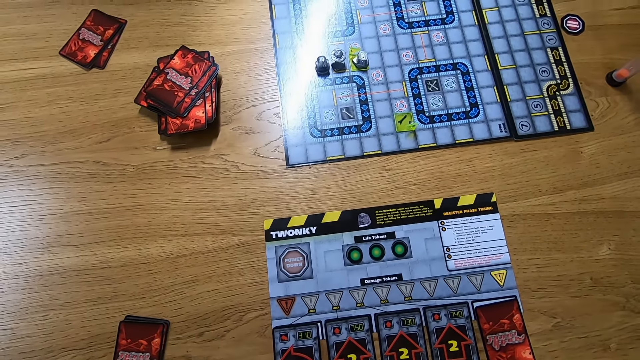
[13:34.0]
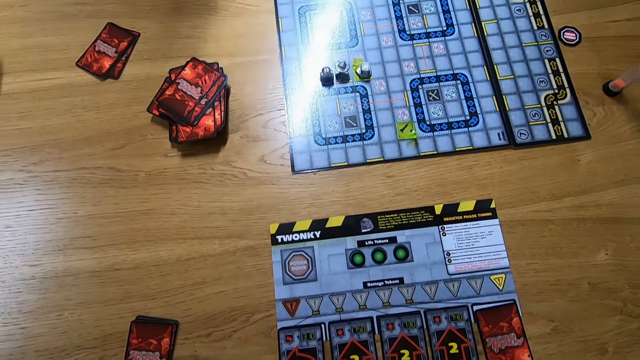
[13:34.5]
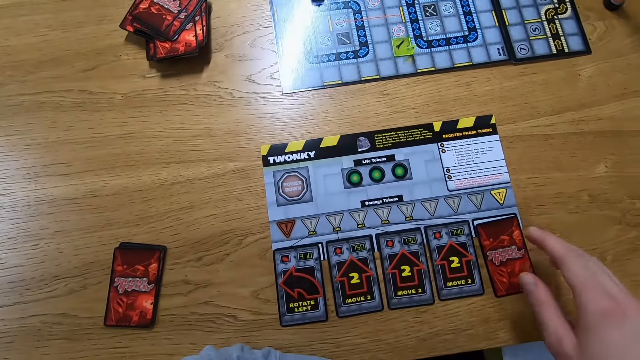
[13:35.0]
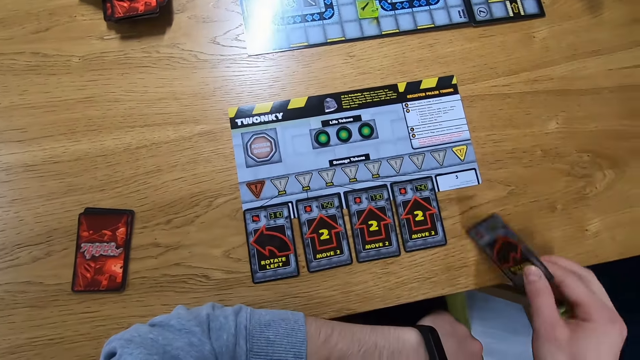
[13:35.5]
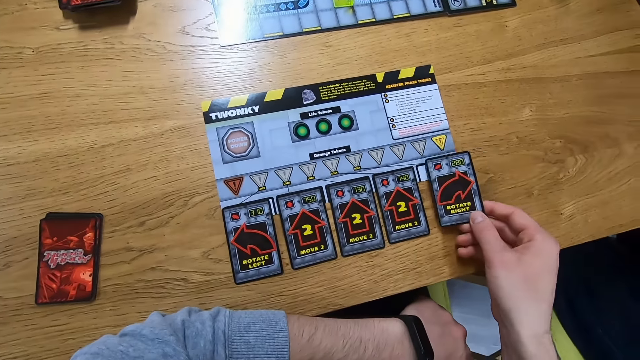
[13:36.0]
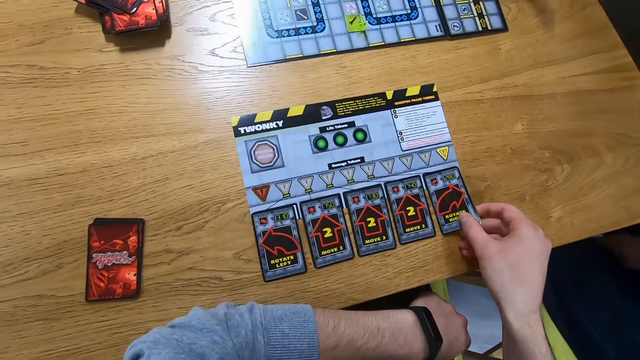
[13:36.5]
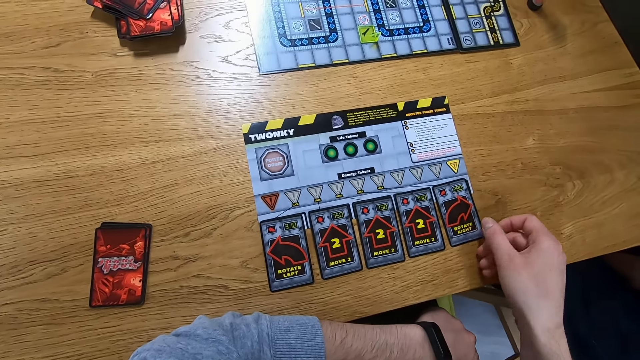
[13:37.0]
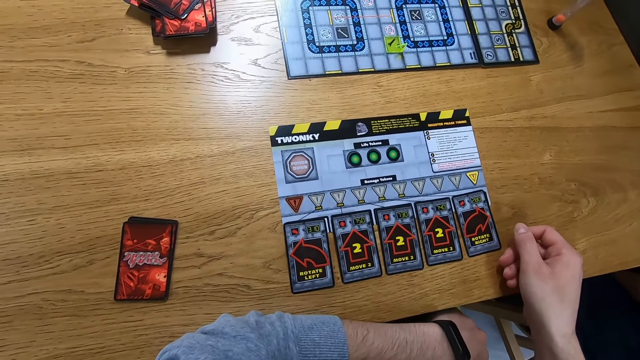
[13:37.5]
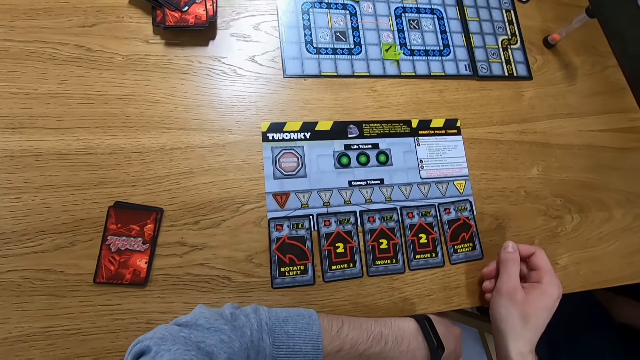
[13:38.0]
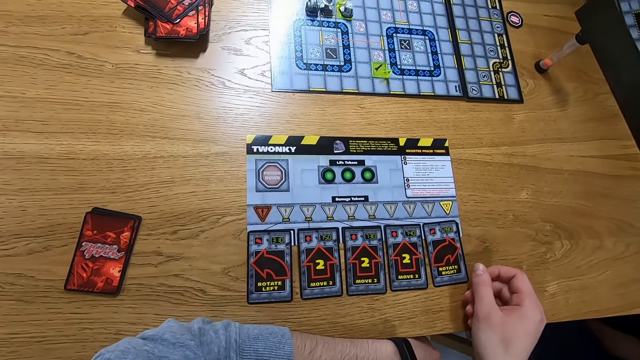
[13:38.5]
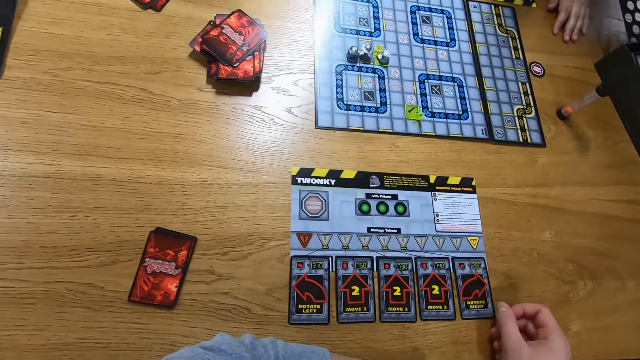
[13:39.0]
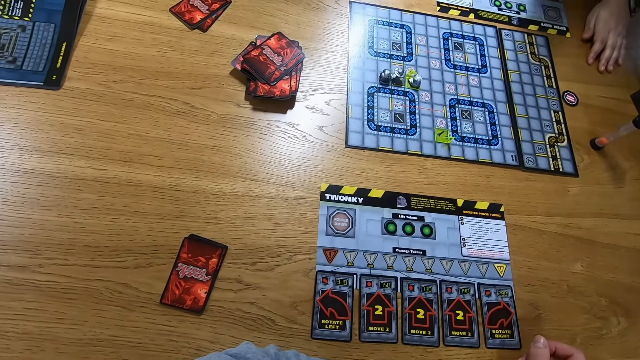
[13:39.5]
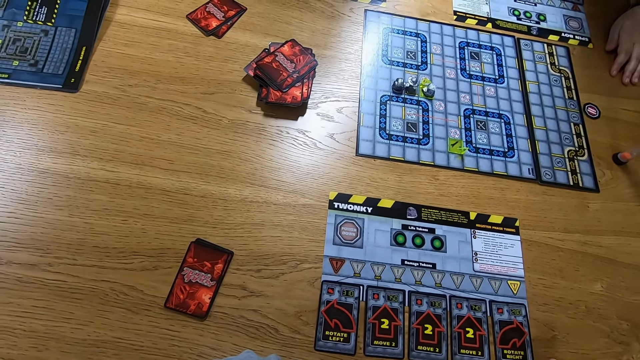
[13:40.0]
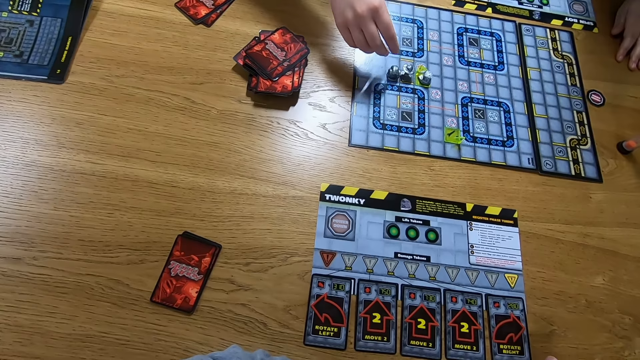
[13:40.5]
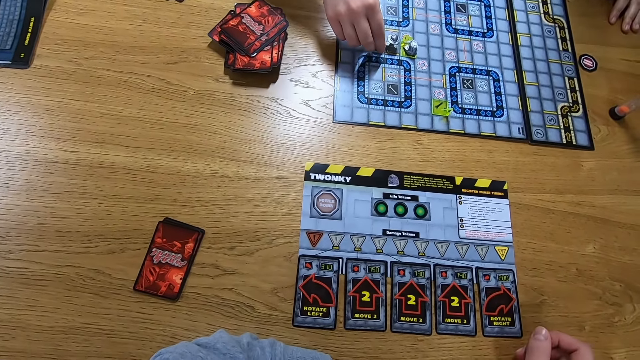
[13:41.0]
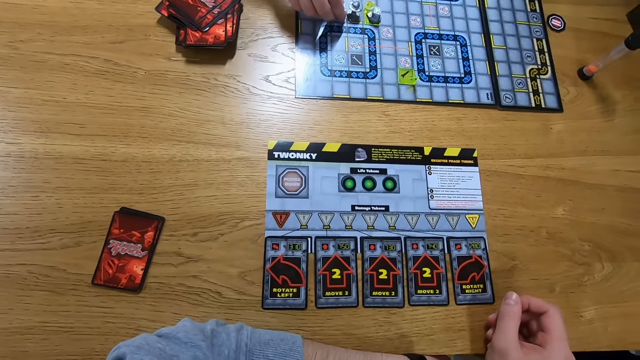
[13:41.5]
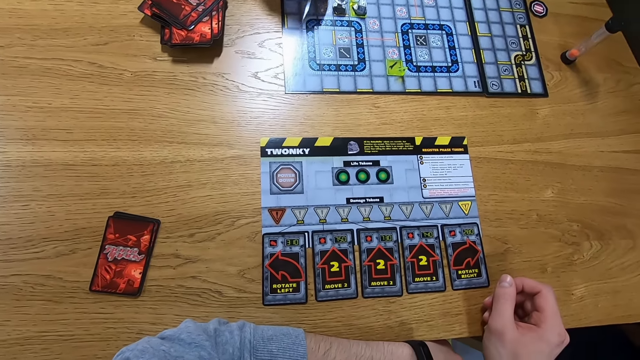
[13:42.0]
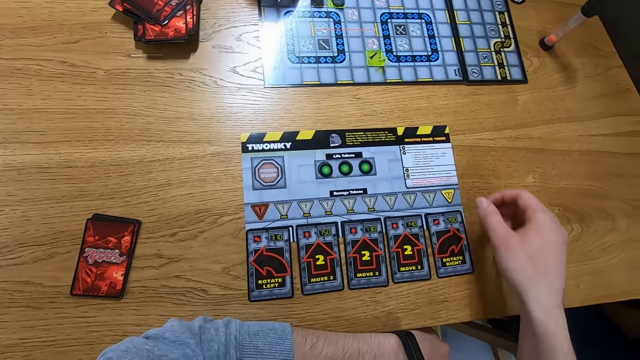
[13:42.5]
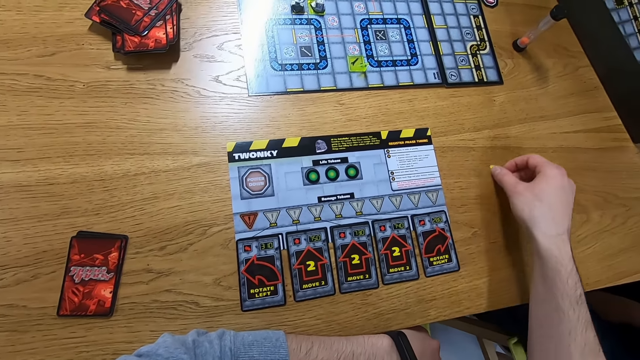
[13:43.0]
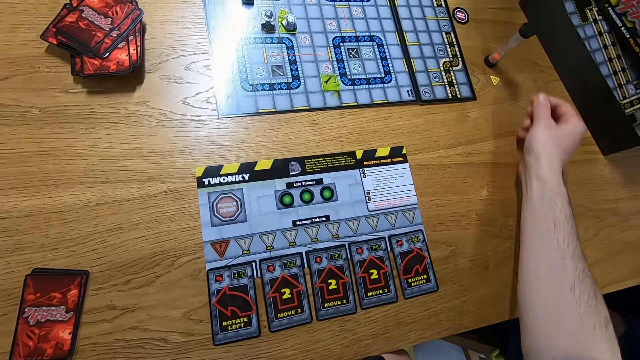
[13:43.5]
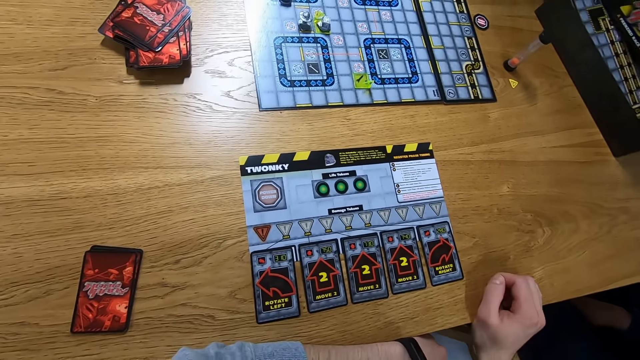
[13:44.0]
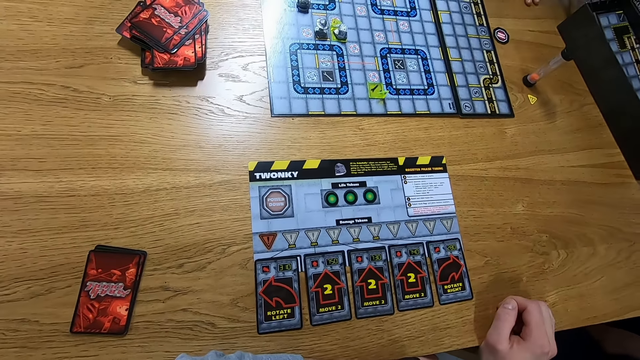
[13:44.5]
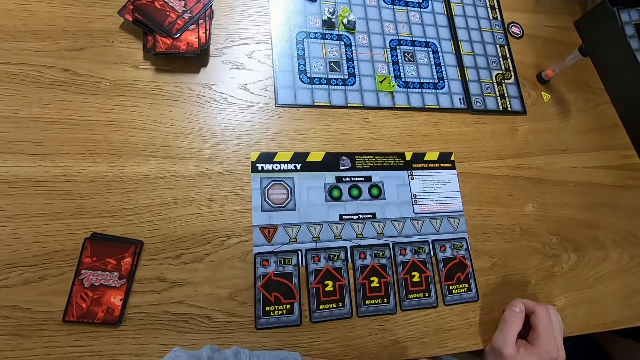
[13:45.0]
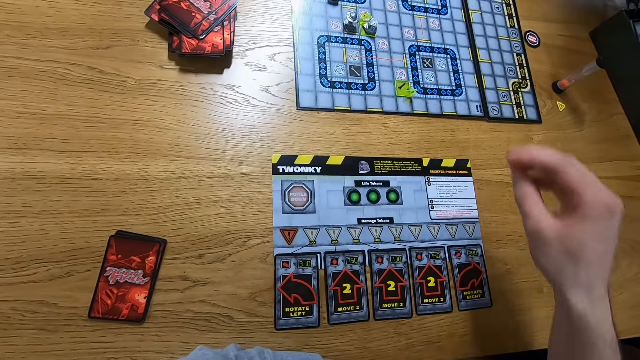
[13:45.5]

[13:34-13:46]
The camera wearer picks up the card. They place the card on the table. A man plays the Robo Rally game. The camera wearer picks up an object. They place the object on the table.

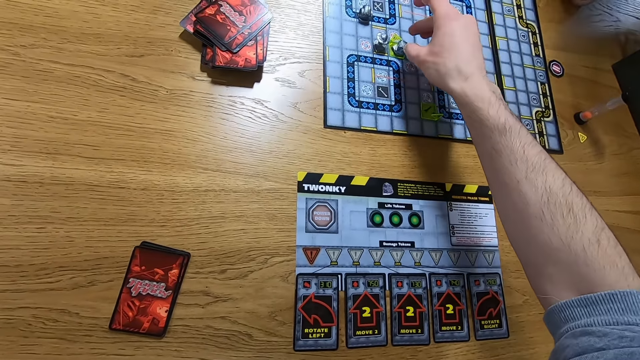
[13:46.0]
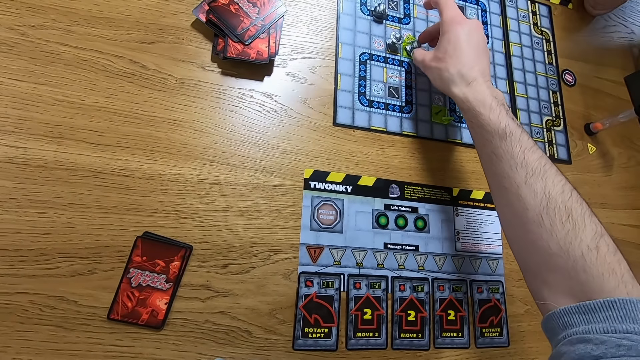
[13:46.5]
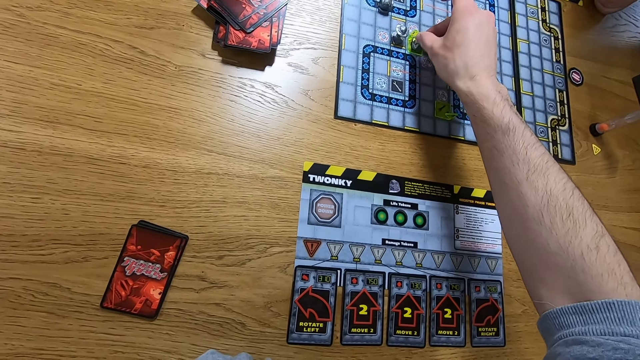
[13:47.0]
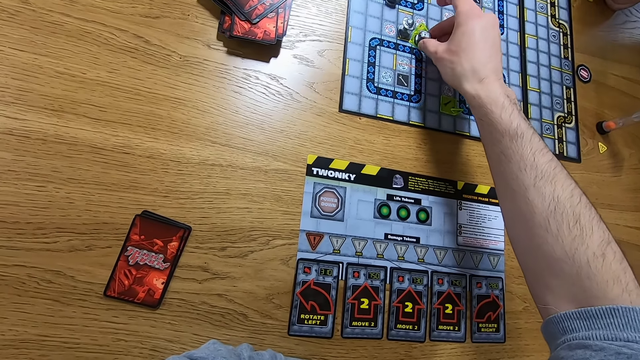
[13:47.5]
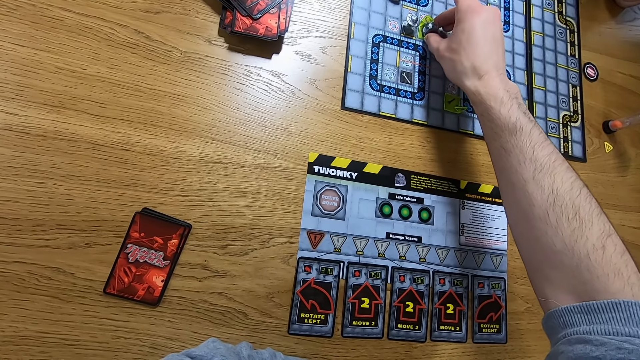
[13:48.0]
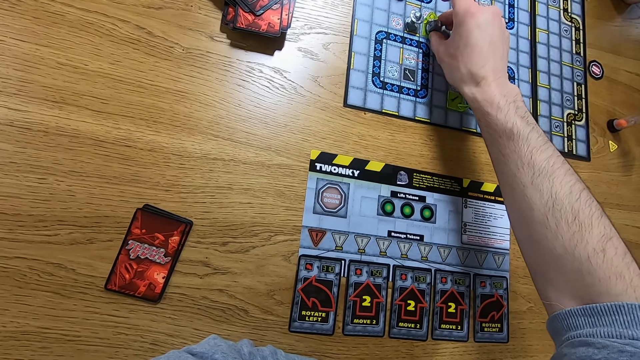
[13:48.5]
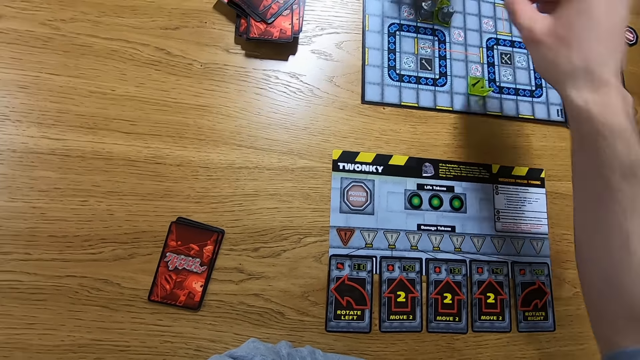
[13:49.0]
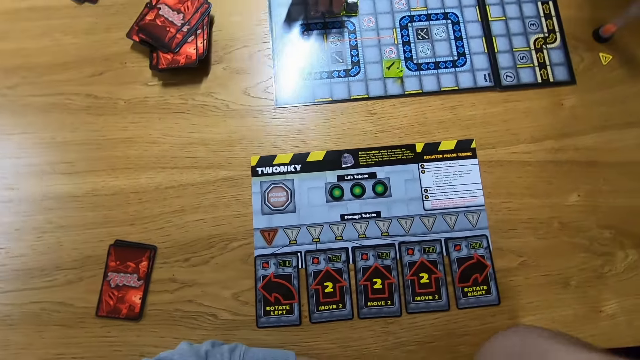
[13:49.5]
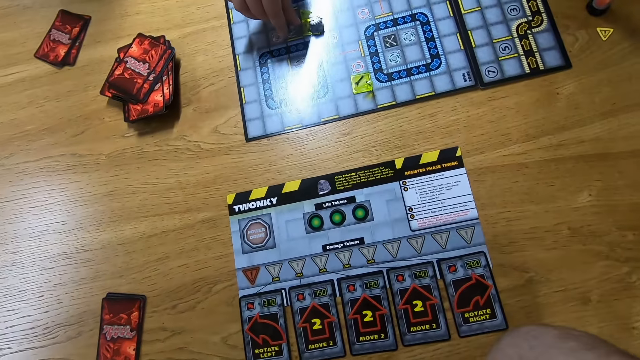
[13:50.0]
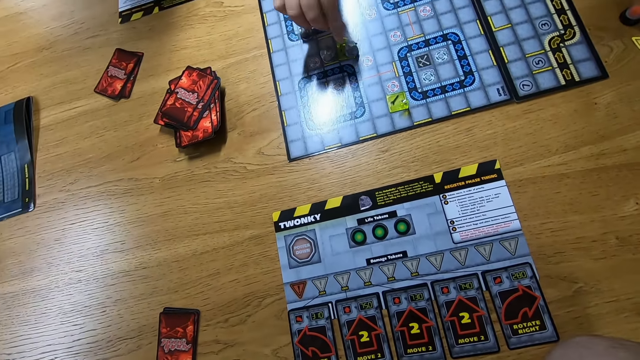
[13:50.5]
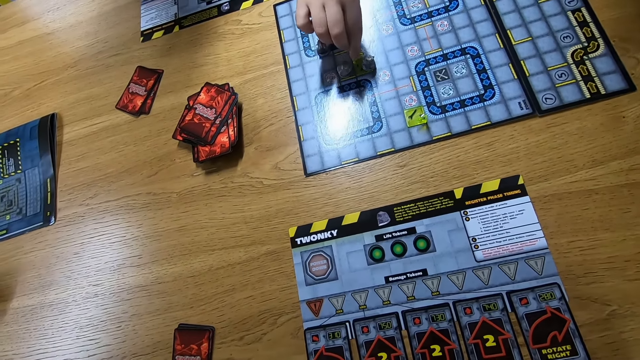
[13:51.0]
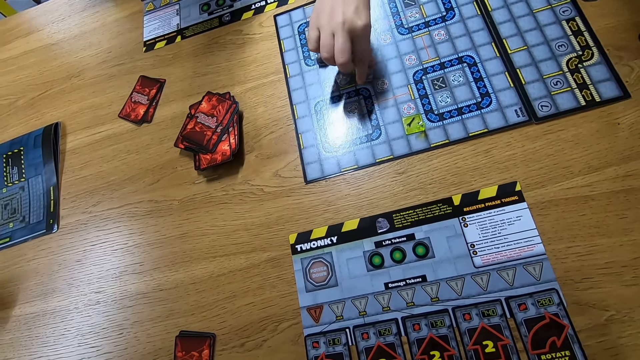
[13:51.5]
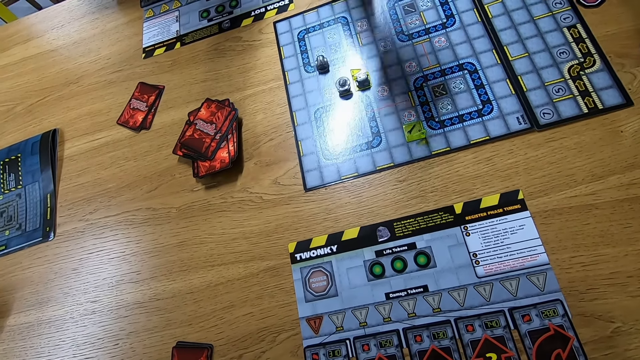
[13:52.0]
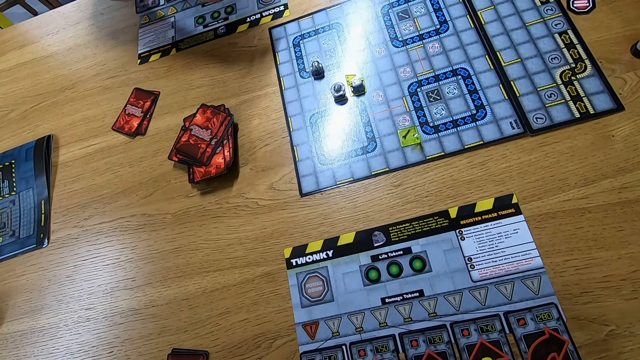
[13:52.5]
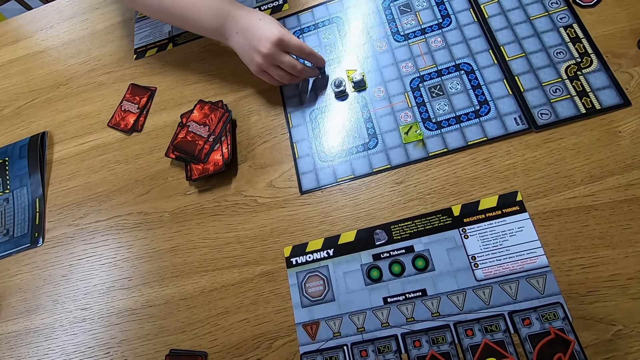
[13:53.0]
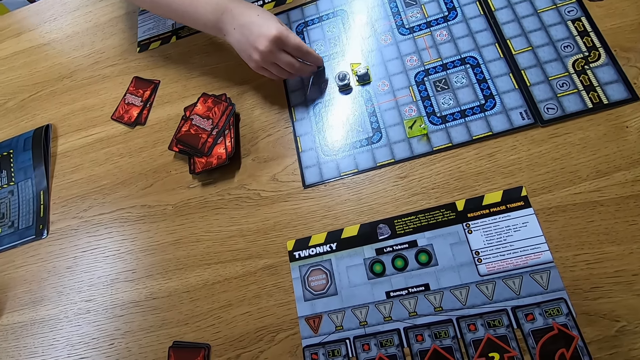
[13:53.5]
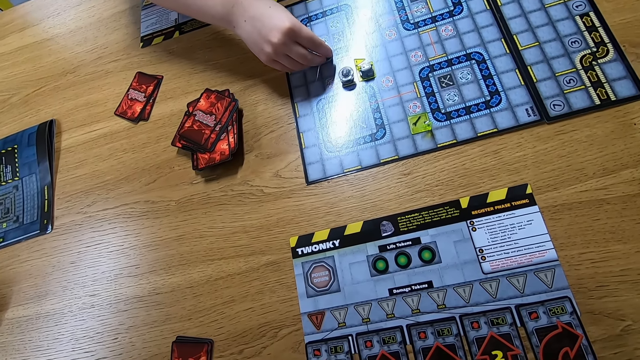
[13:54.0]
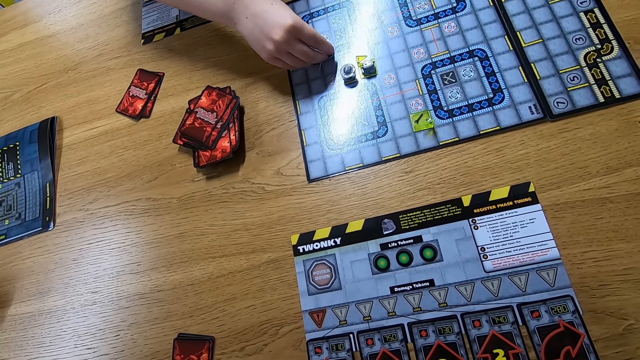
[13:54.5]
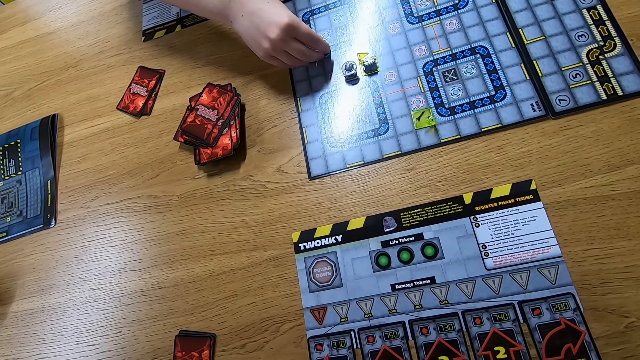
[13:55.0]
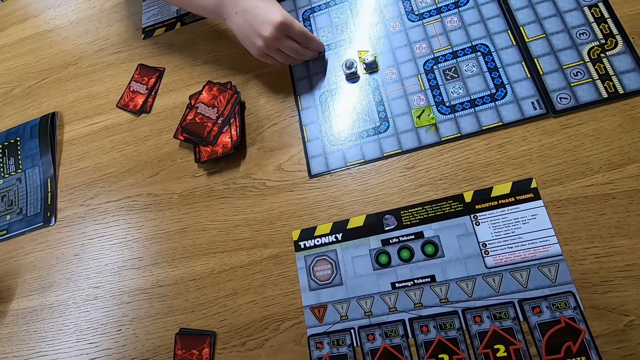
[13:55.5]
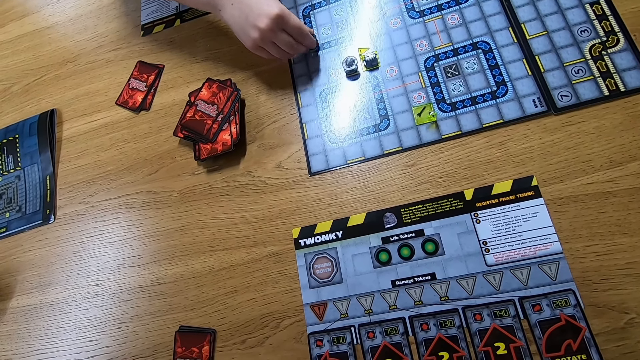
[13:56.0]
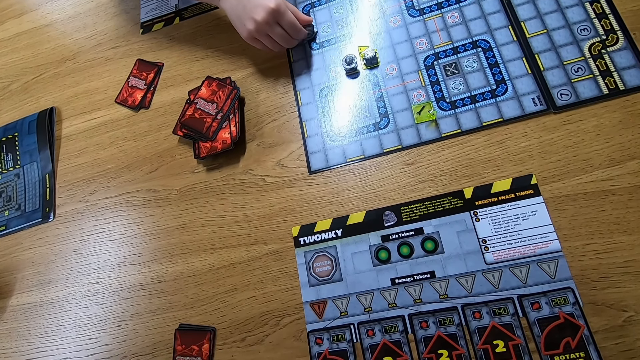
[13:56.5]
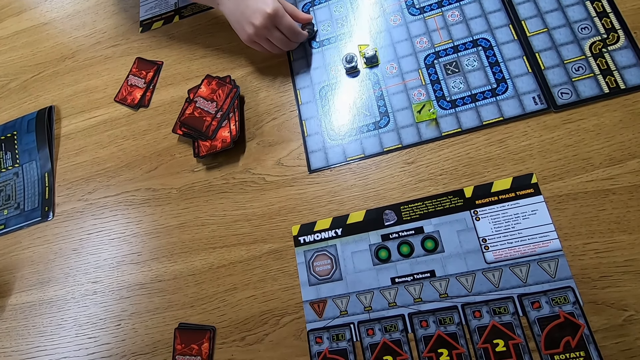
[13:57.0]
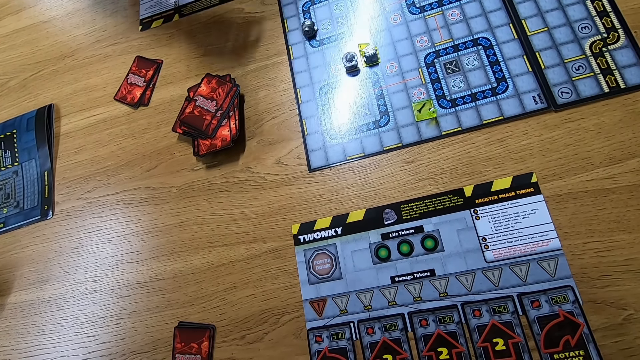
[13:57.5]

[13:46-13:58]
The camera wearer moves a playing piece on the game board. A woman moves a playing piece on the game board. A man plays the Robo Rally. Another man plays the Robo Rally.
